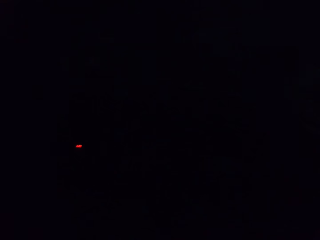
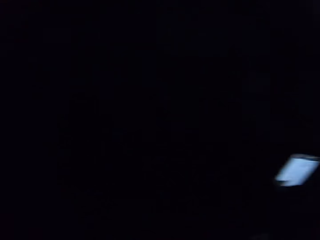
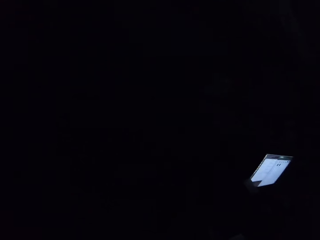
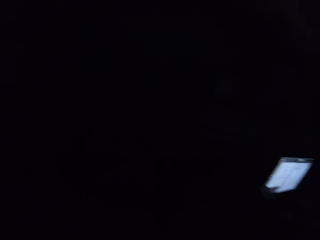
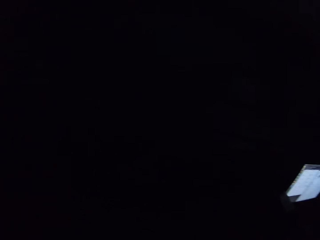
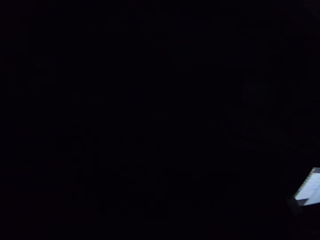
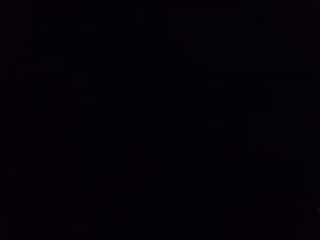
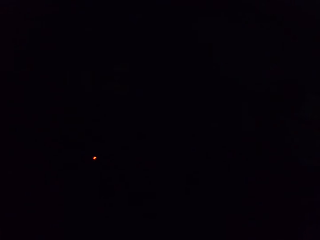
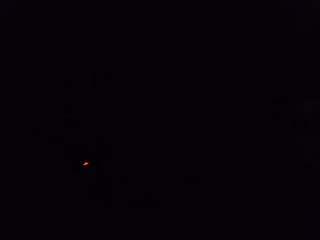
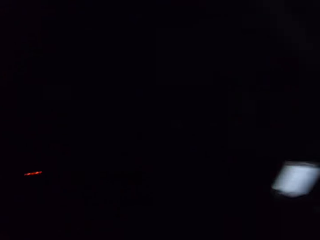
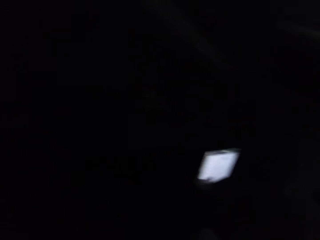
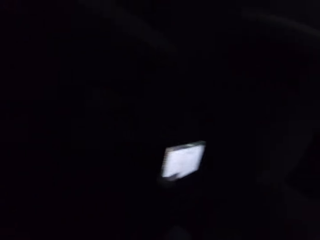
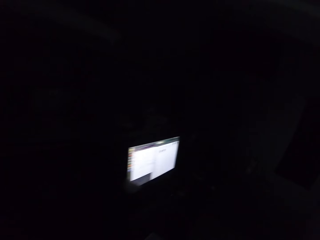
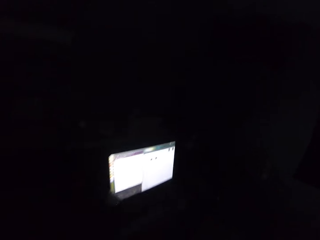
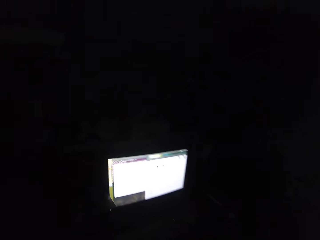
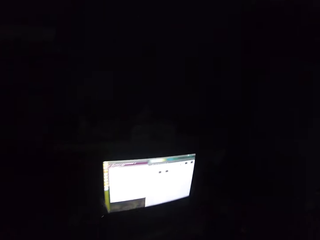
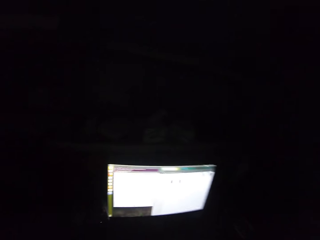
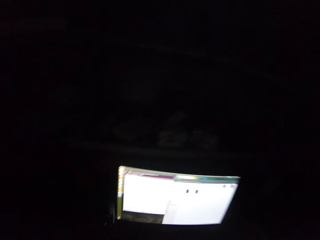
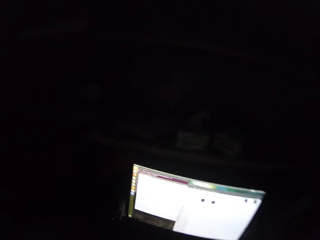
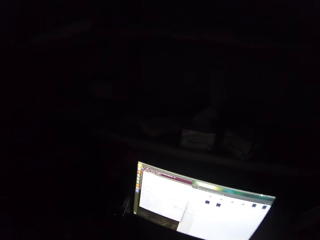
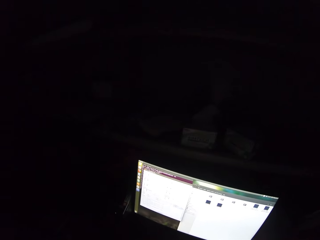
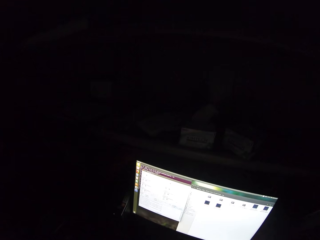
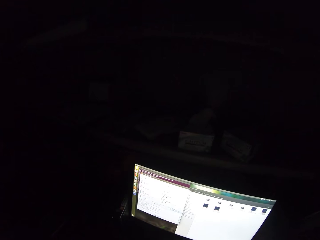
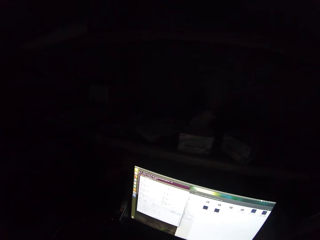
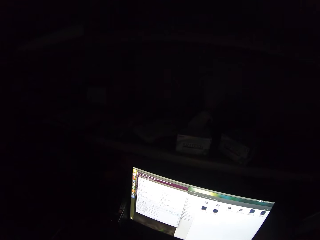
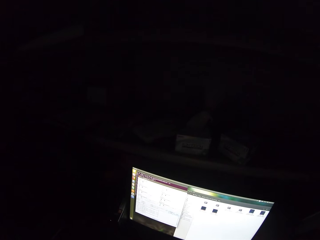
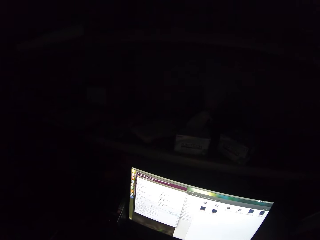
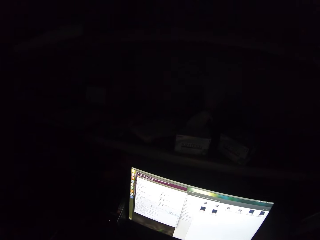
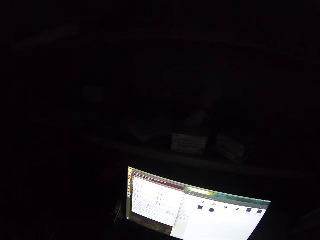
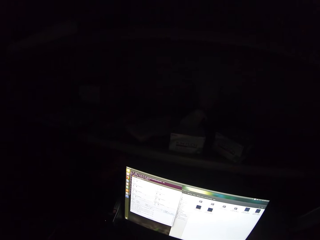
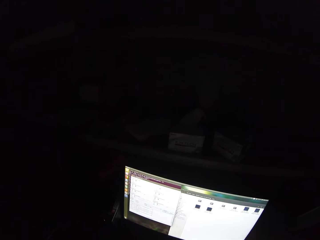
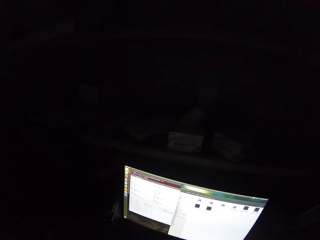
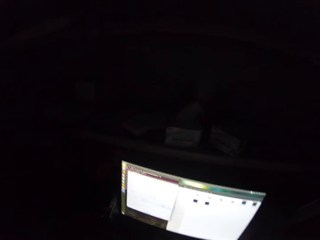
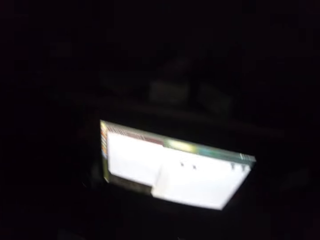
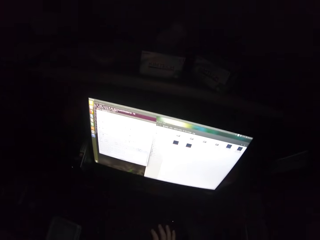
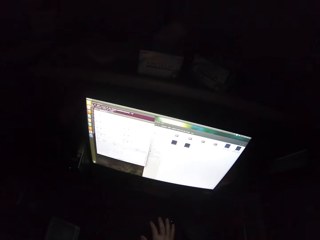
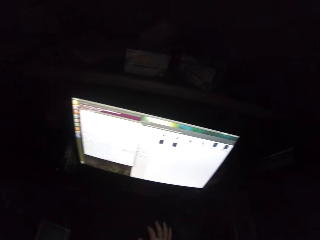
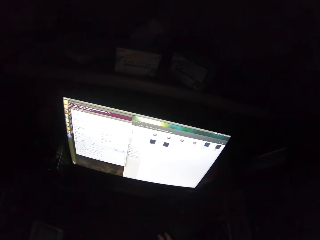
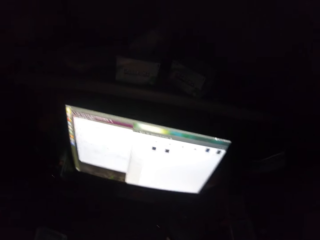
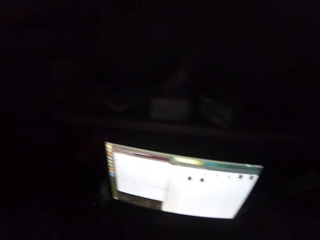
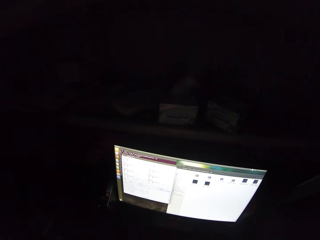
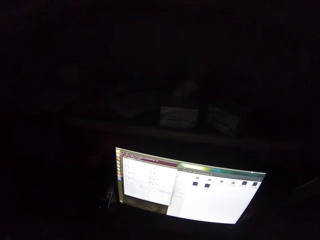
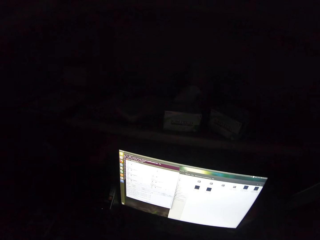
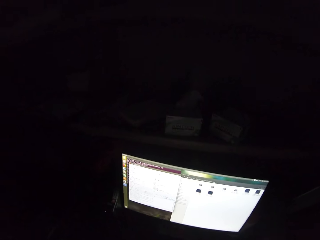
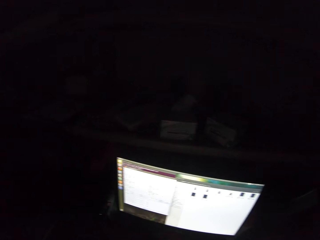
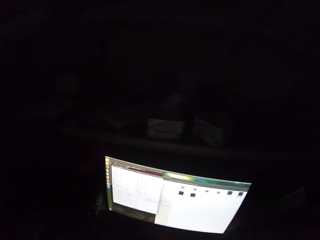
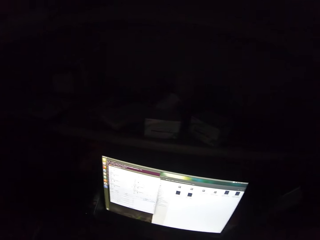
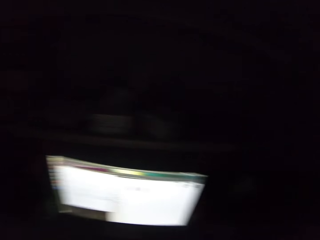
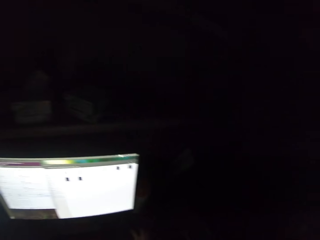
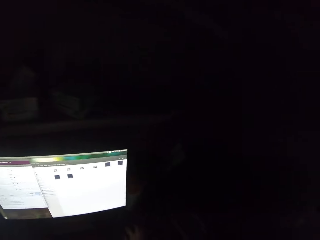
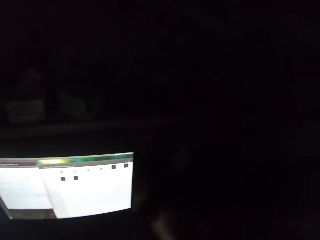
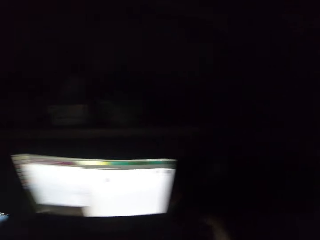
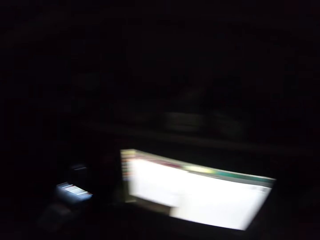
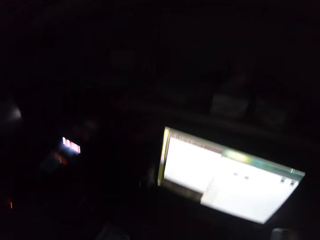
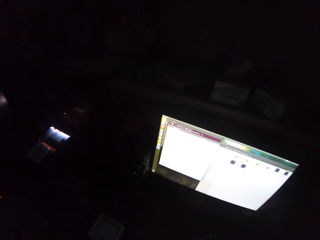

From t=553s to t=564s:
The camera wearer uses the computer. They look around.

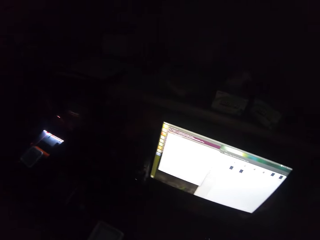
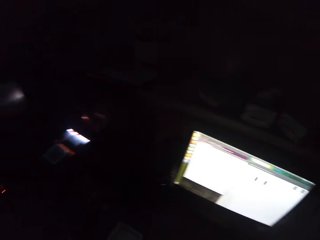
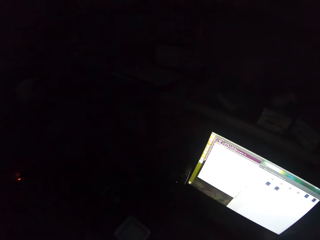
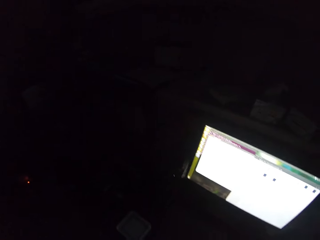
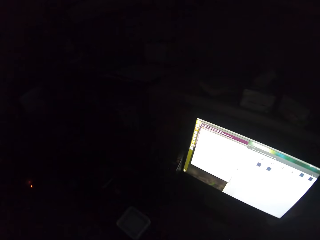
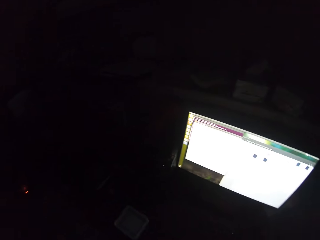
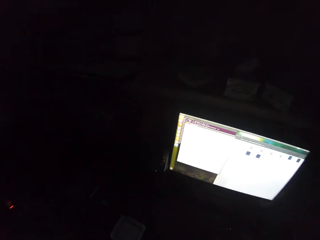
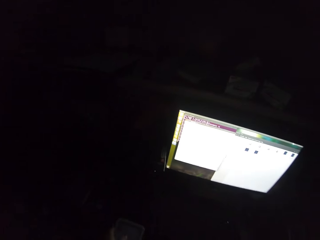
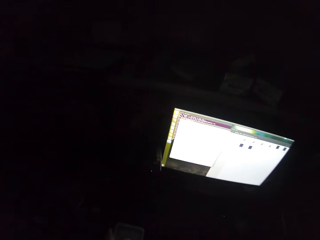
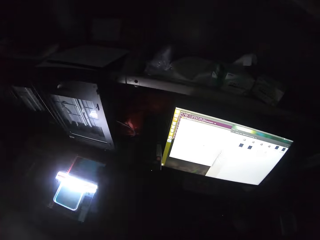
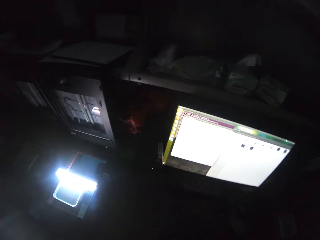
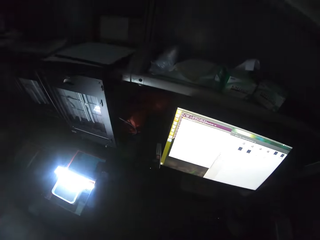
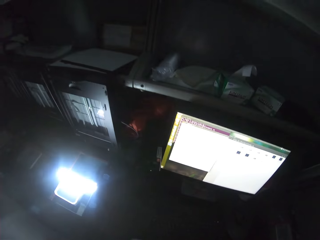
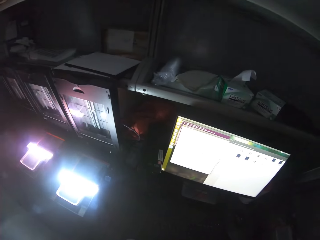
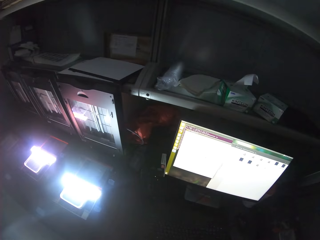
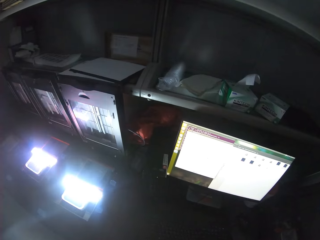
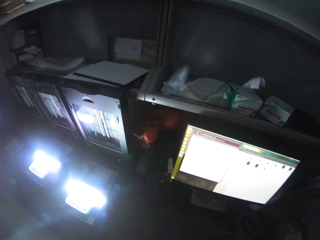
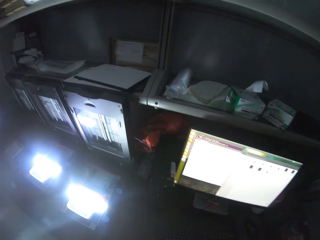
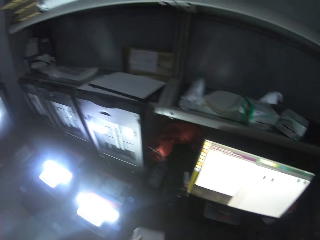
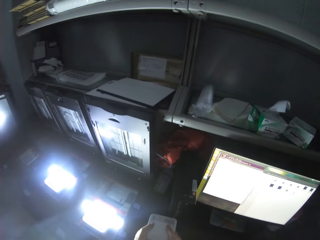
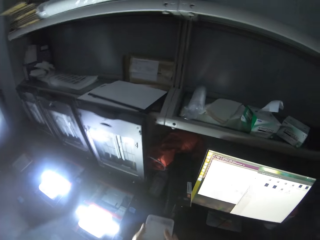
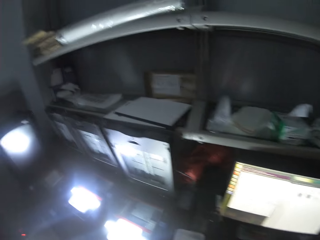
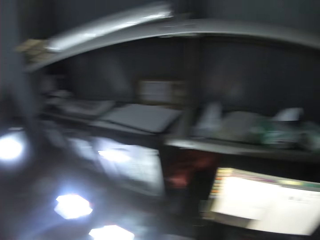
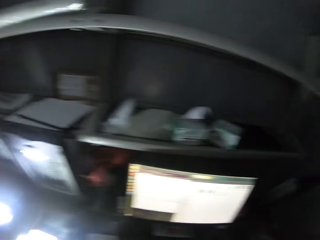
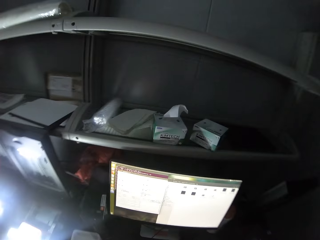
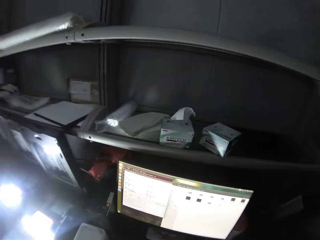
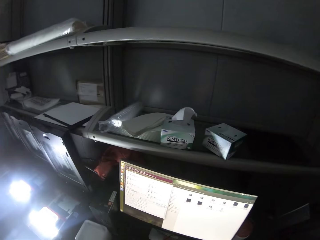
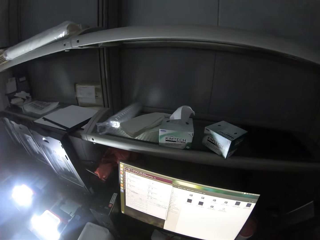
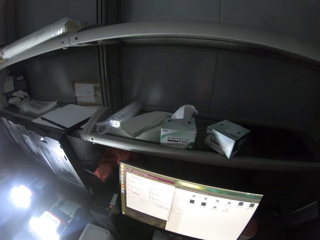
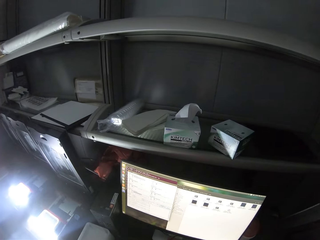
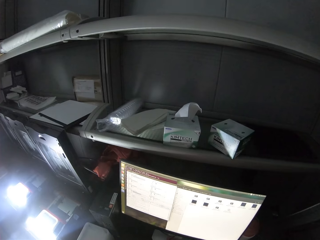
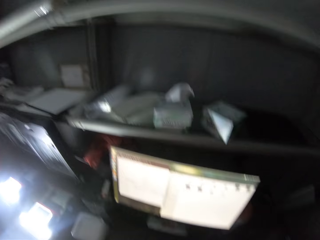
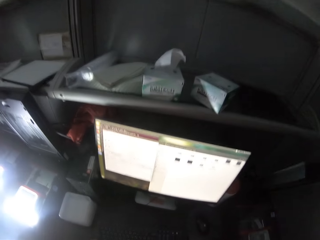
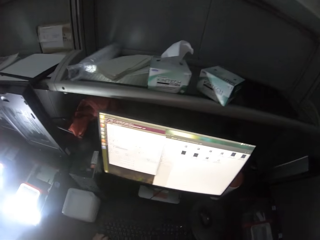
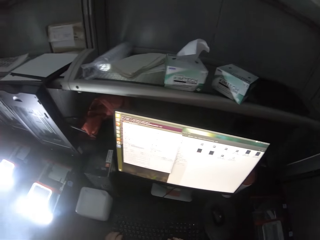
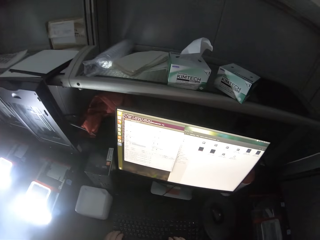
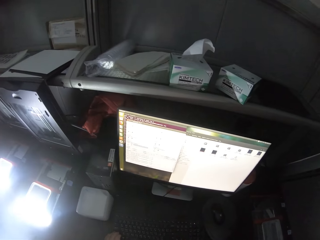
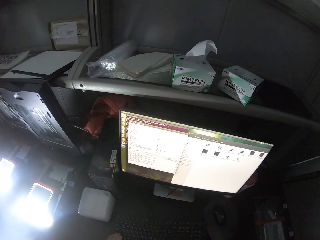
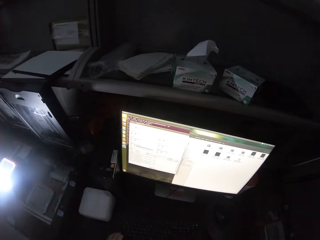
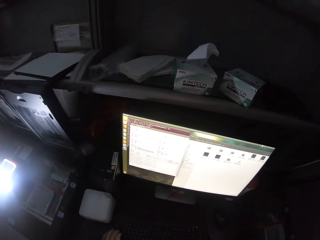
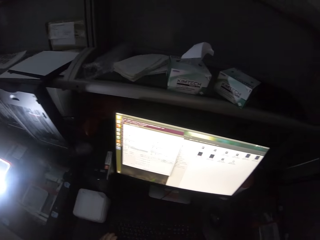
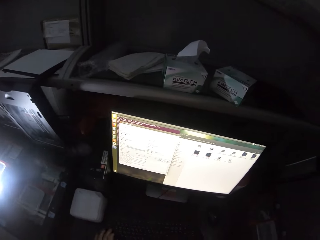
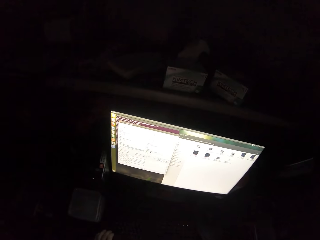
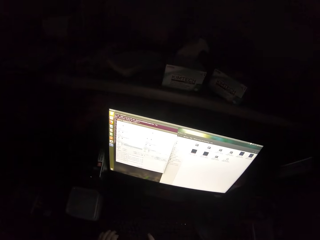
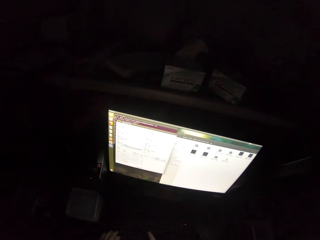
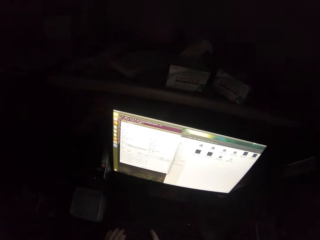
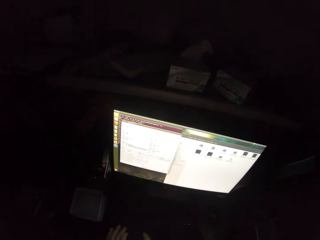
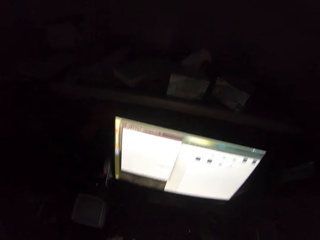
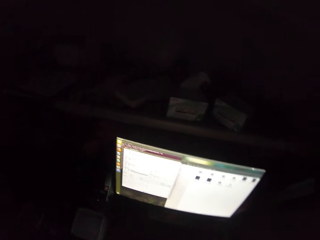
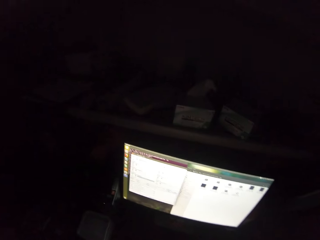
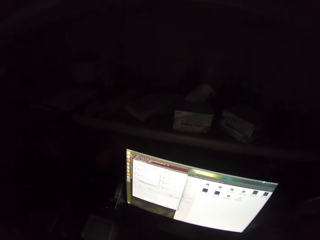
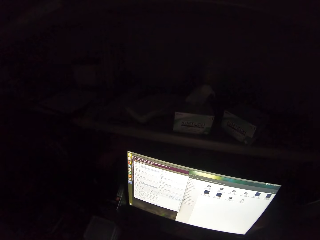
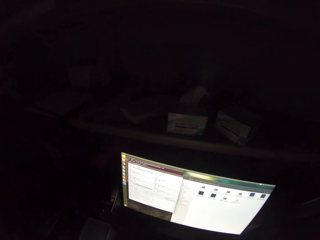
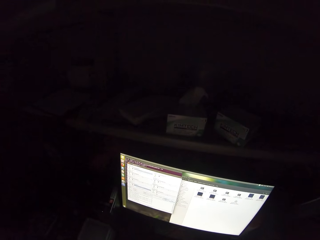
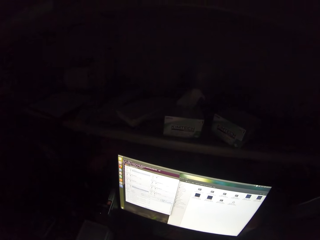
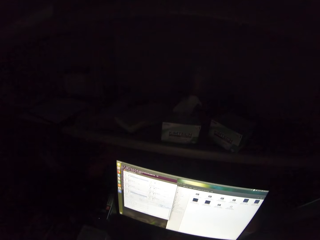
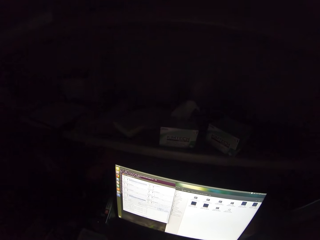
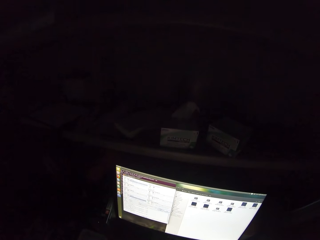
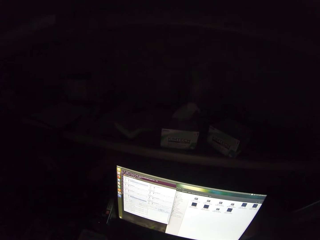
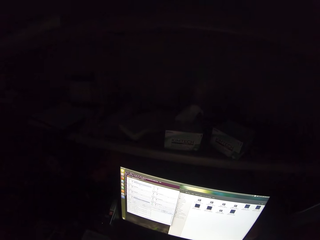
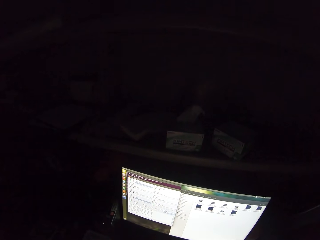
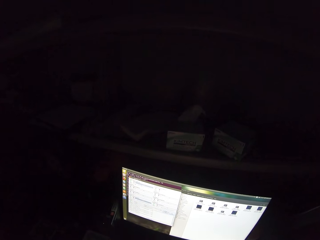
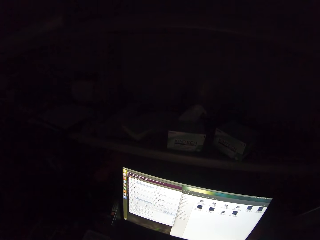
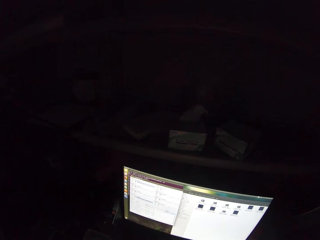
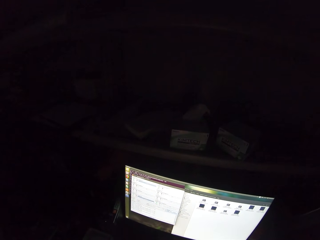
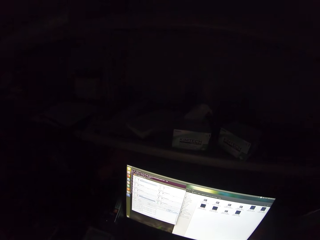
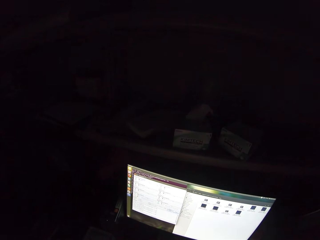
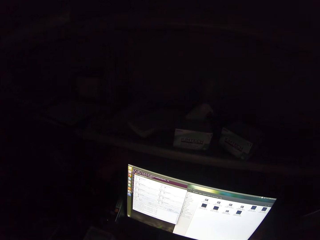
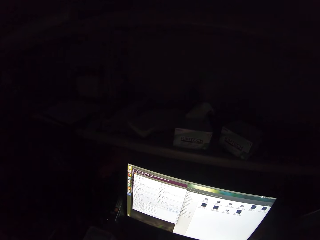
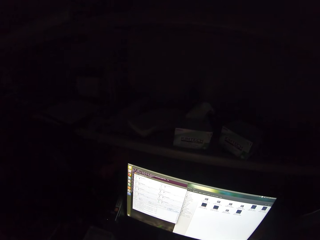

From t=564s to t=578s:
The camera wearer looks around. They use the computer.
